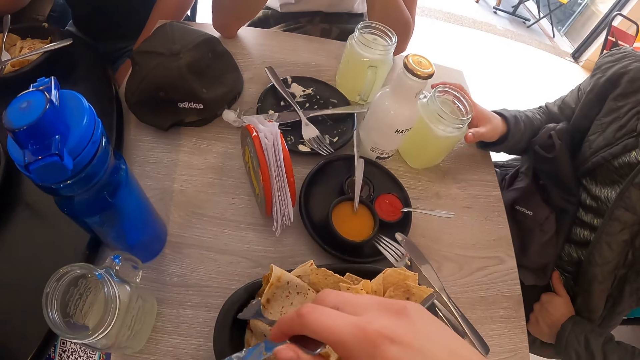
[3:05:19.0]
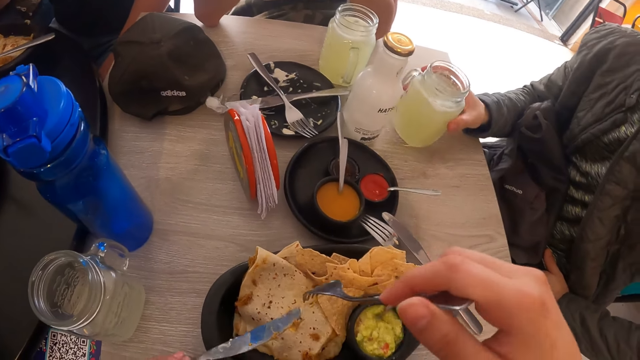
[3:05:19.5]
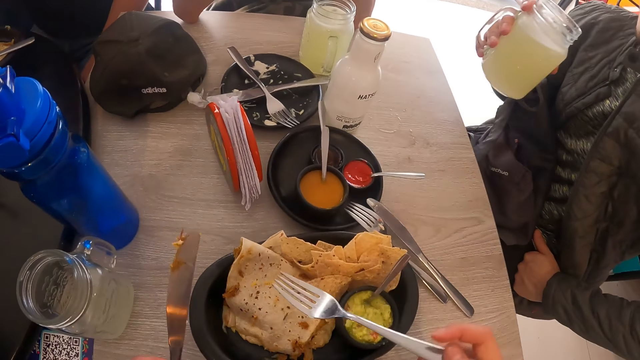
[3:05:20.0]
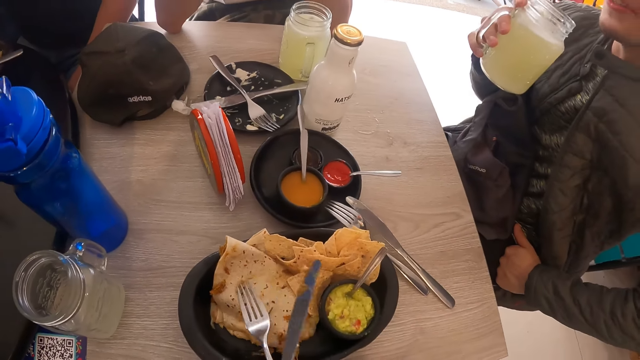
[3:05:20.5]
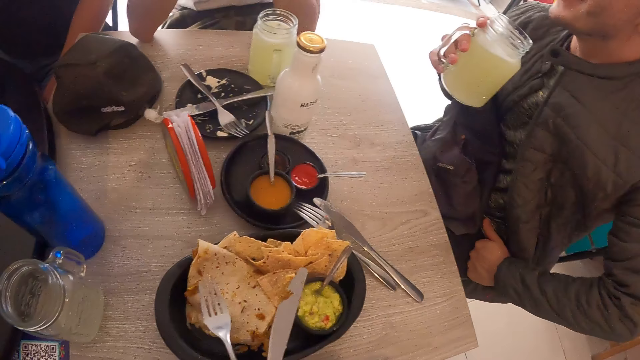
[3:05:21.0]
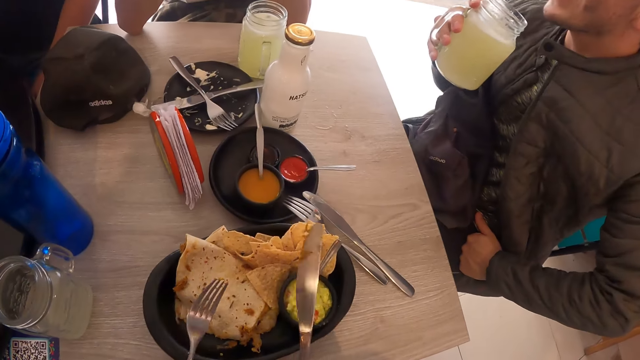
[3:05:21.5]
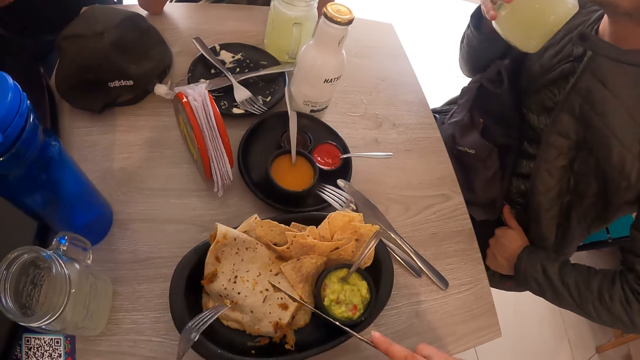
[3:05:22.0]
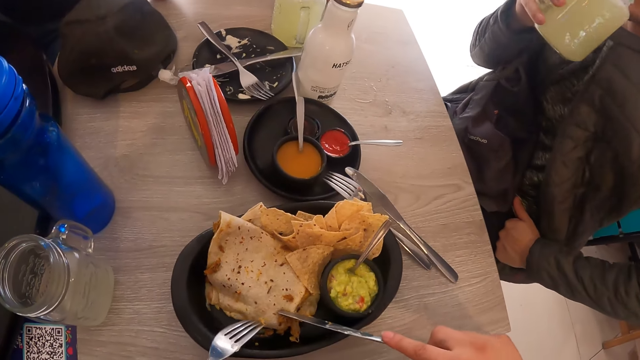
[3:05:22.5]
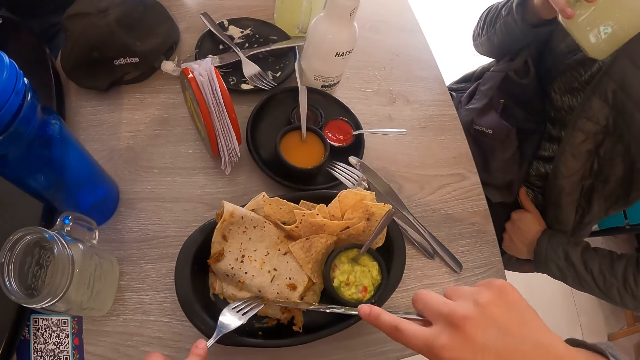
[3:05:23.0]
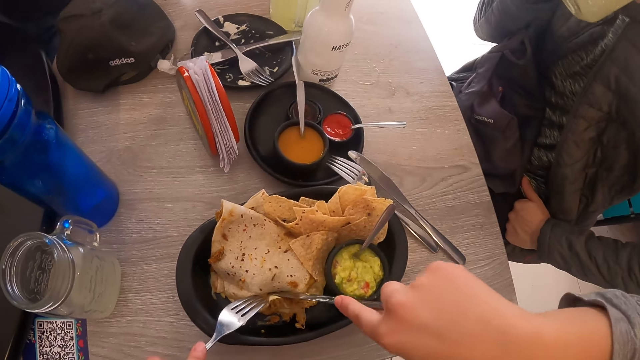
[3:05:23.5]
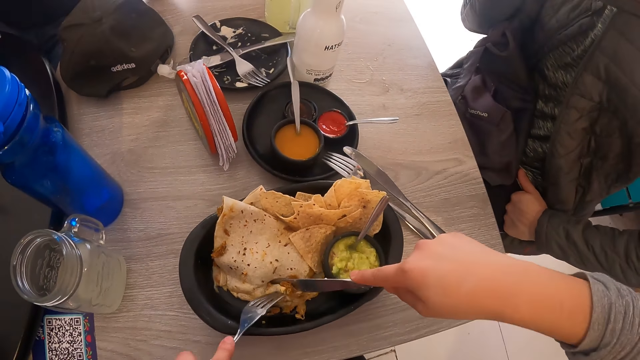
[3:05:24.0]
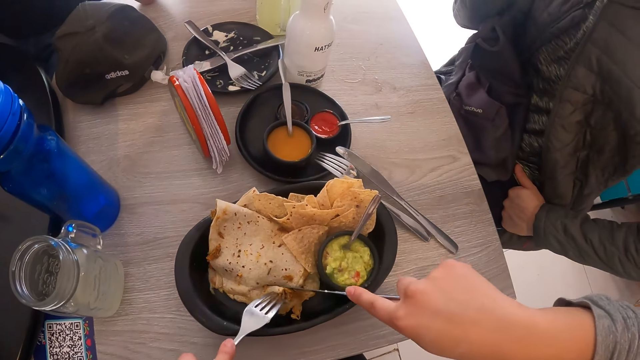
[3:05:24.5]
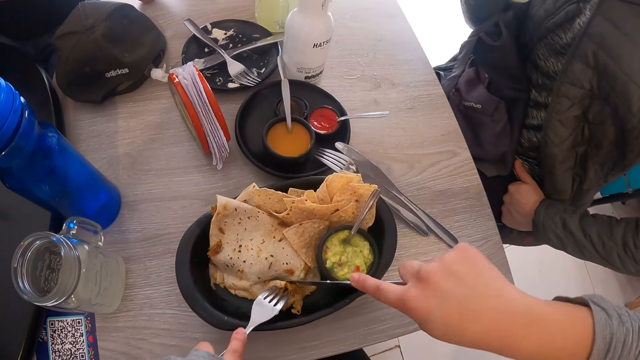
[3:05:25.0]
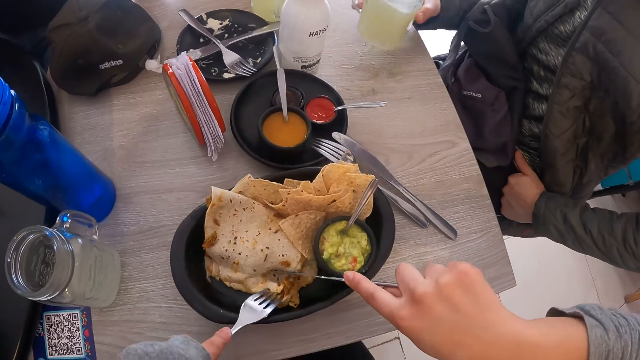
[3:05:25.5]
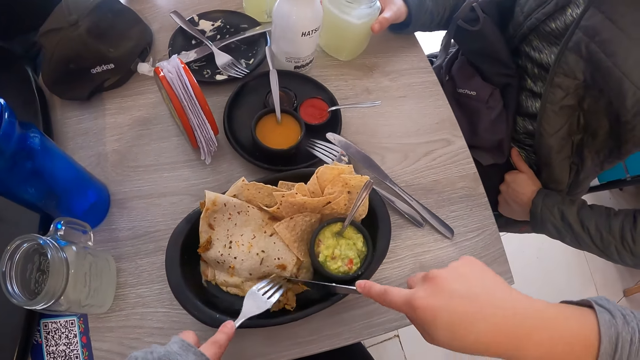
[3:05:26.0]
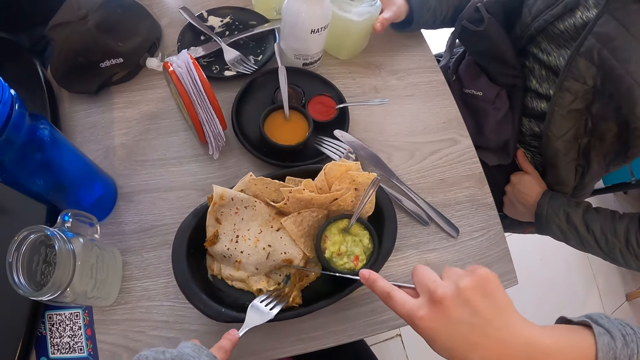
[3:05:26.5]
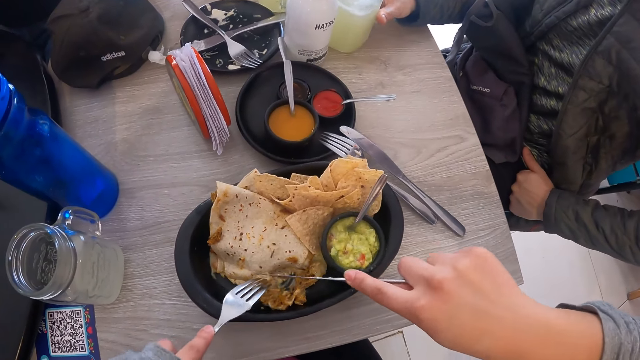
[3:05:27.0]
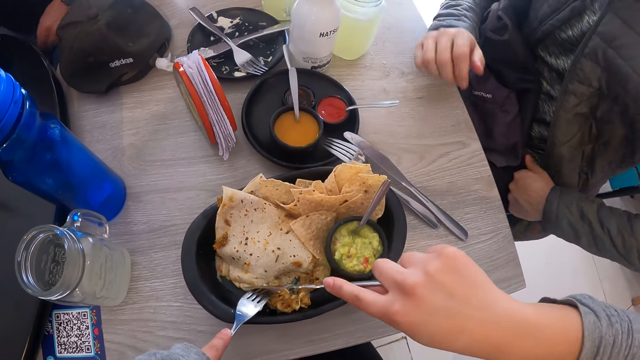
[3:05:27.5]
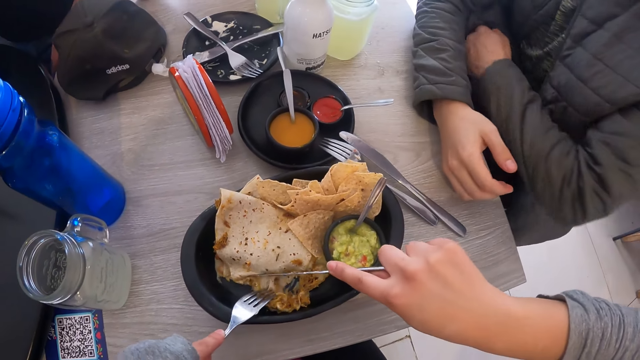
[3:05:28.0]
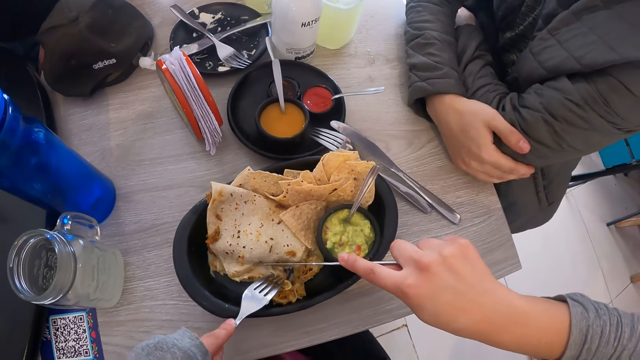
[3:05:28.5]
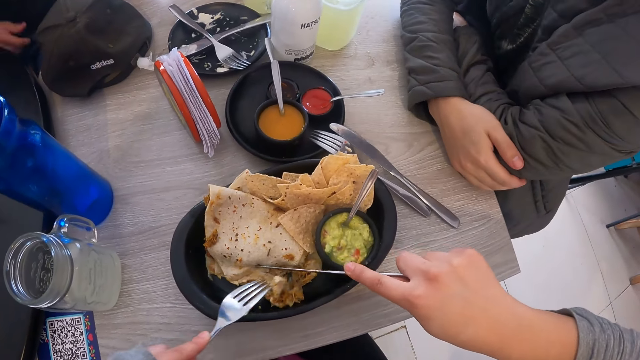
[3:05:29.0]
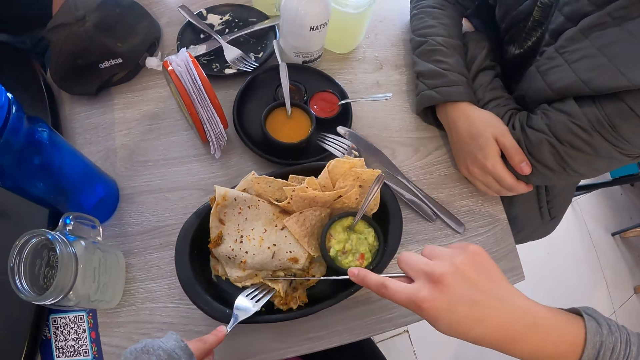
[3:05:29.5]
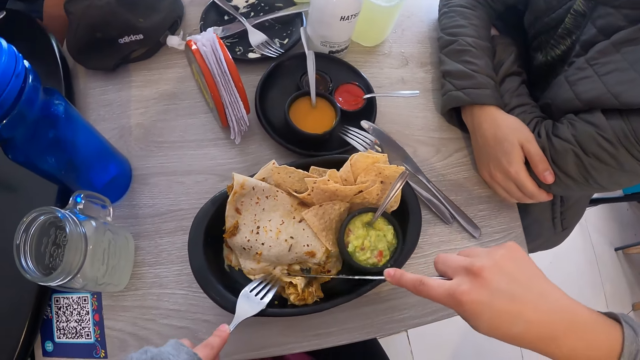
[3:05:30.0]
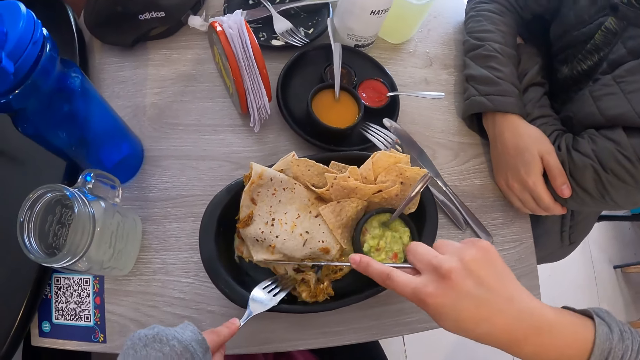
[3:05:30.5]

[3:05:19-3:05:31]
A man picks up a glass of juice from the table with his right hand. The man drinks juice from the glass in his right hand. The camera wearer cuts a tortilla. The man drops the glass of juice on the table.

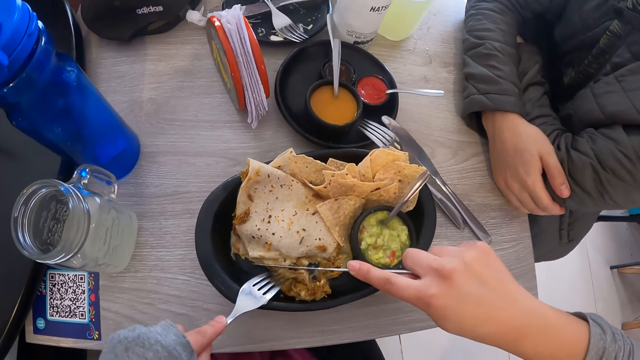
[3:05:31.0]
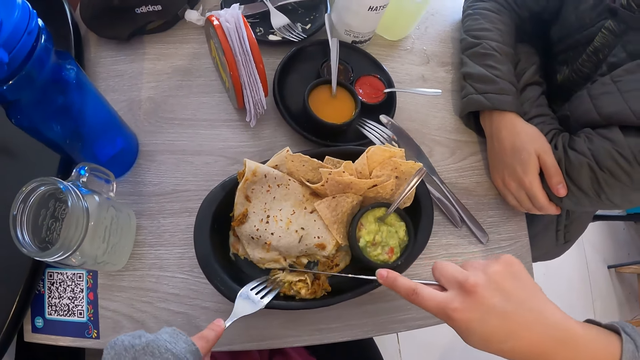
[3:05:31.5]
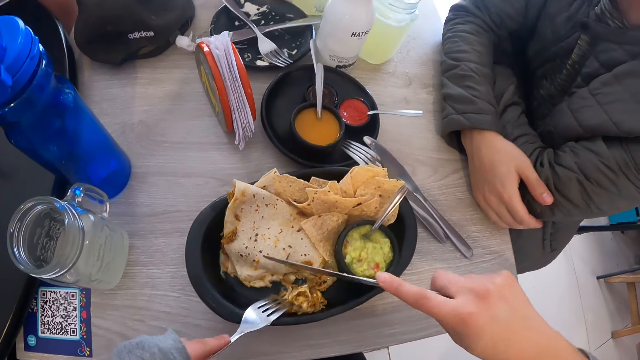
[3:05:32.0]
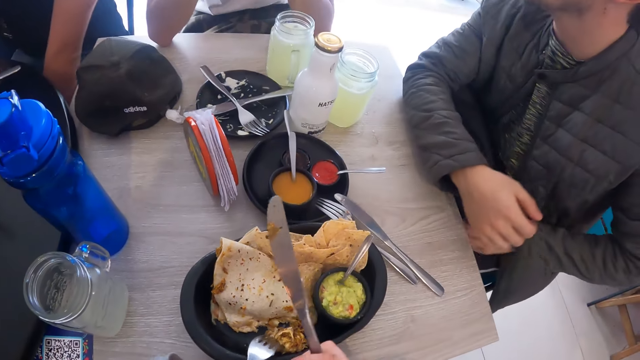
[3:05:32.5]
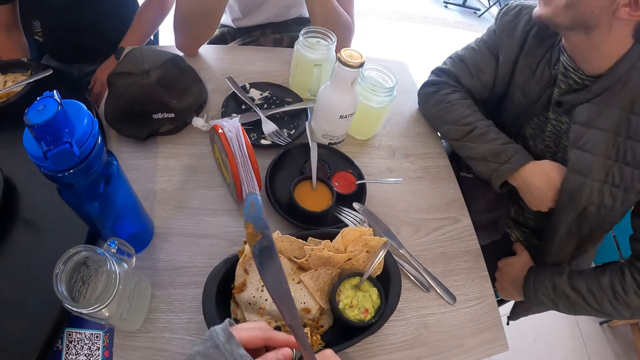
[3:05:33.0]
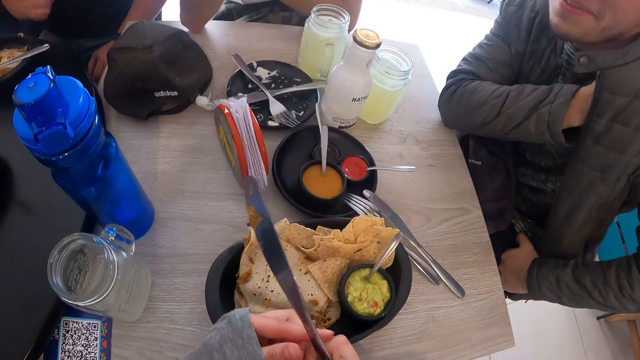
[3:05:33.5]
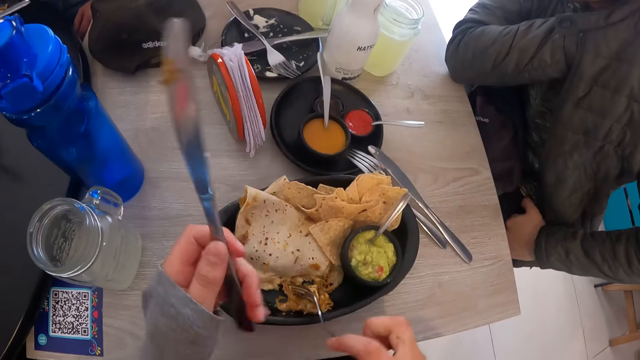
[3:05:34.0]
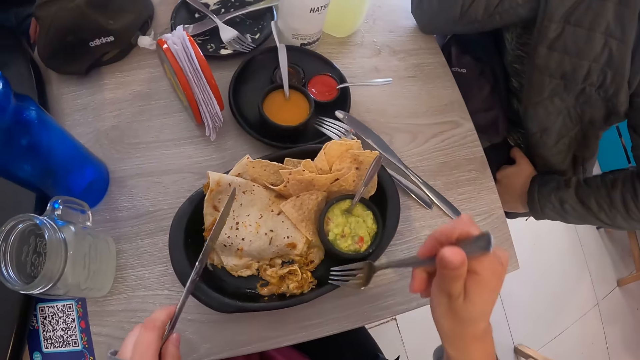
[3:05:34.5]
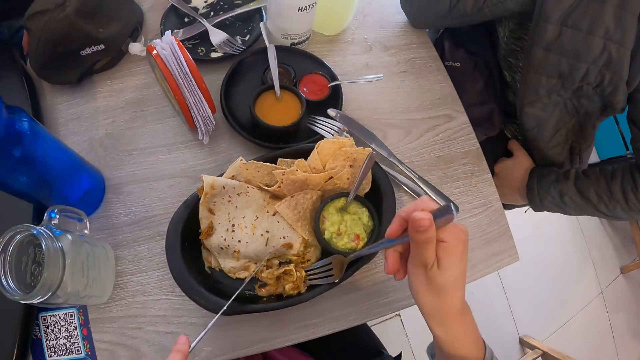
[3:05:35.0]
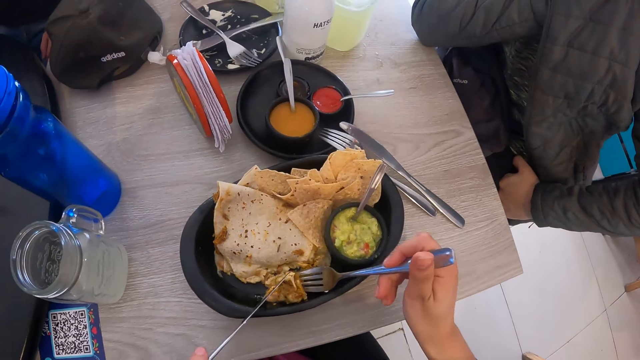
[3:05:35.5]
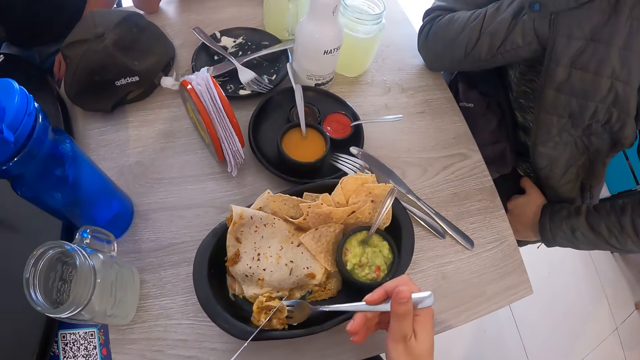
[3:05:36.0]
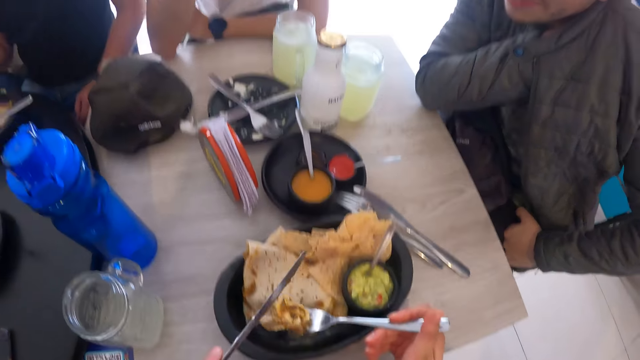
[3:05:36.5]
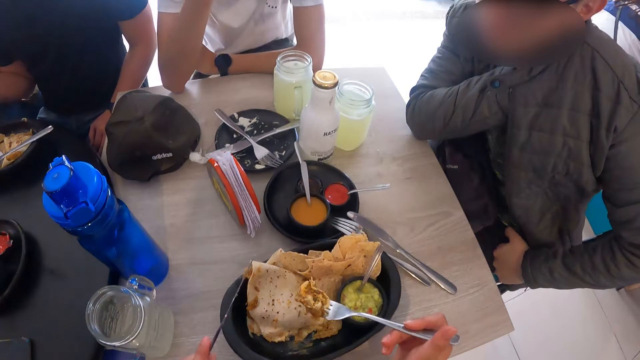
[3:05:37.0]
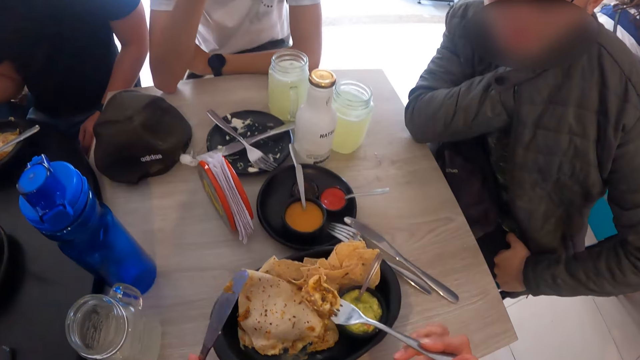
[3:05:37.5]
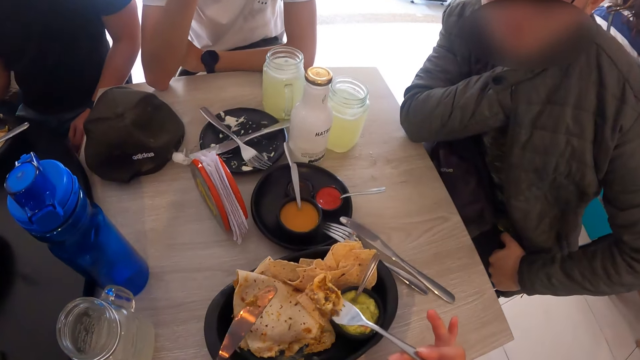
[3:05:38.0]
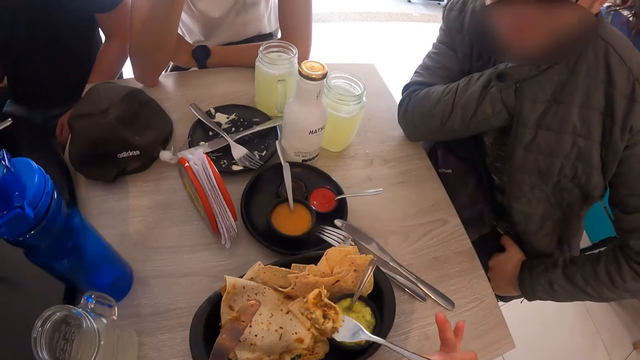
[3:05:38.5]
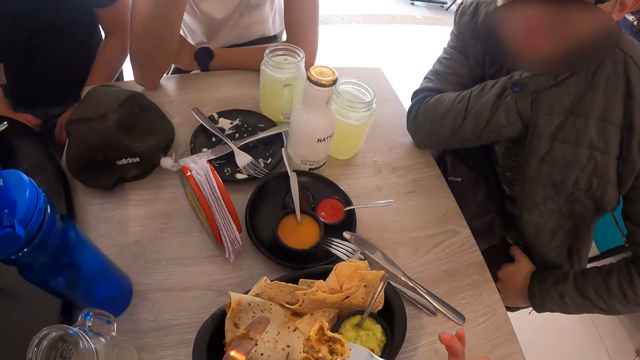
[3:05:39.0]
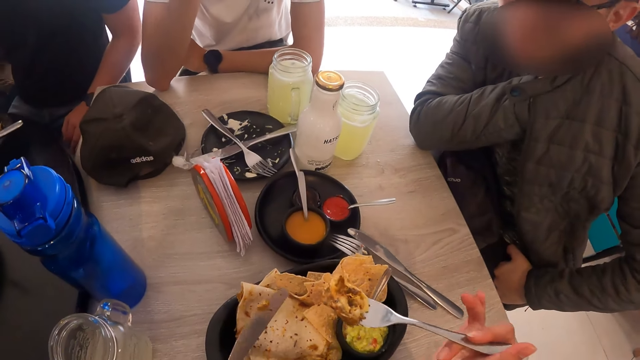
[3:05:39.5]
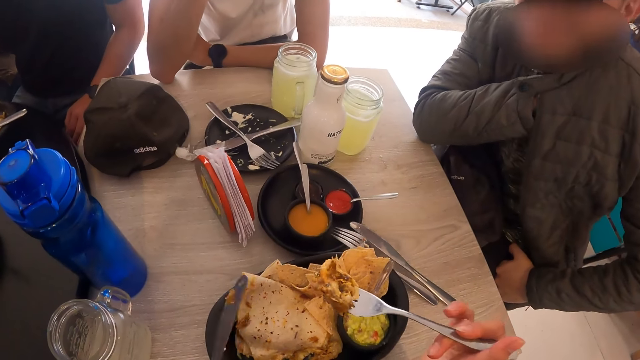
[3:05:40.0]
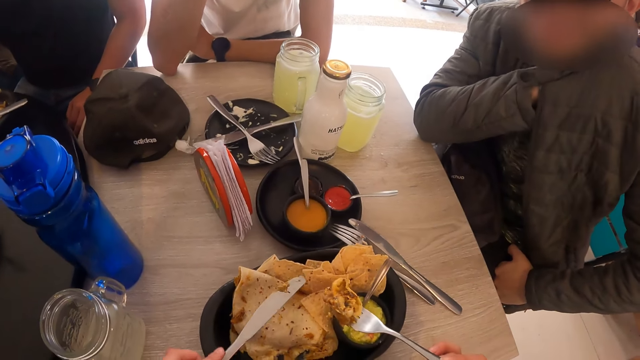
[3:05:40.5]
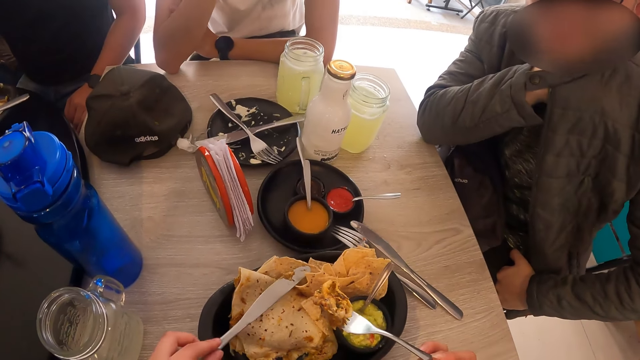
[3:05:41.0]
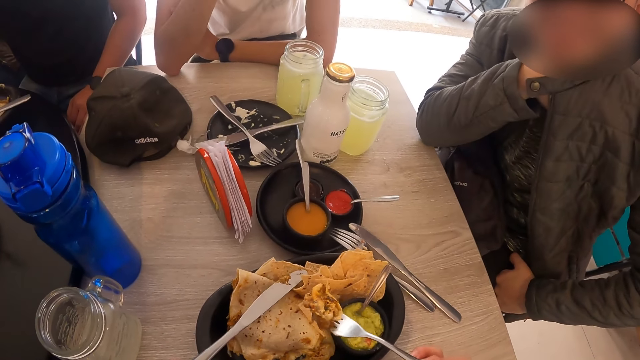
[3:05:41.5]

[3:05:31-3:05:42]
The camera wearer scoops a tortilla.
